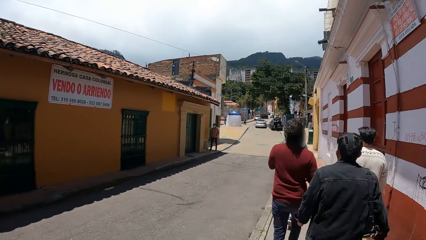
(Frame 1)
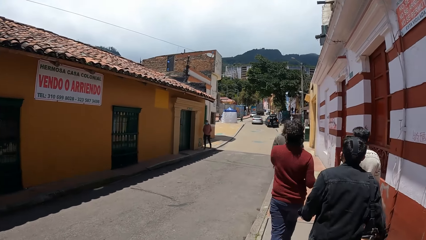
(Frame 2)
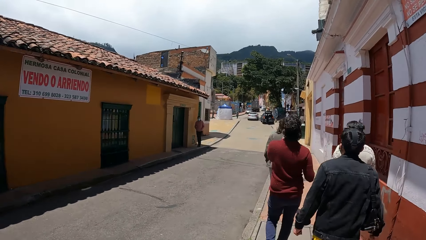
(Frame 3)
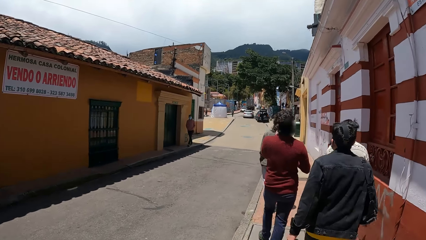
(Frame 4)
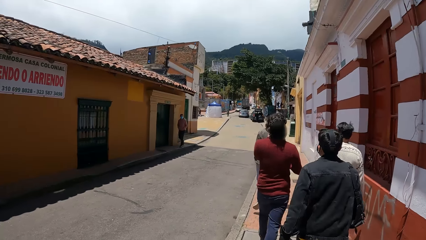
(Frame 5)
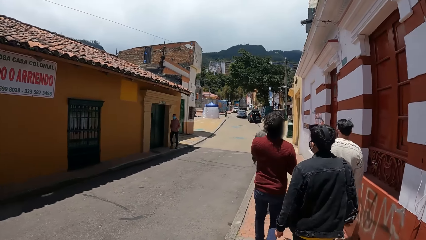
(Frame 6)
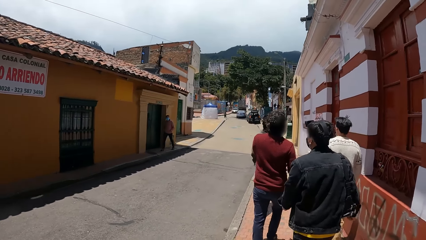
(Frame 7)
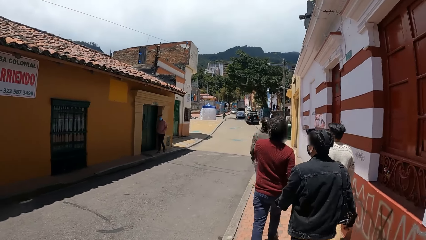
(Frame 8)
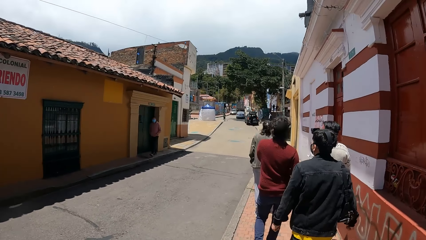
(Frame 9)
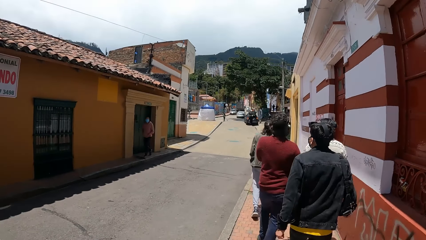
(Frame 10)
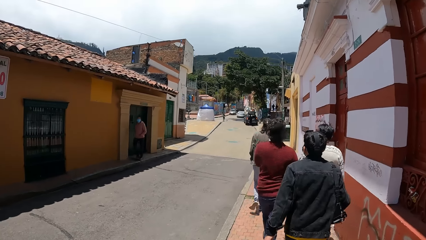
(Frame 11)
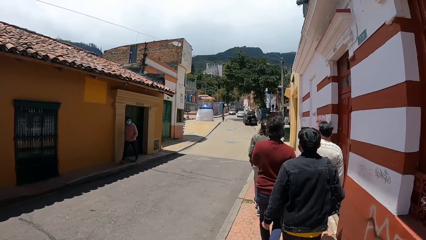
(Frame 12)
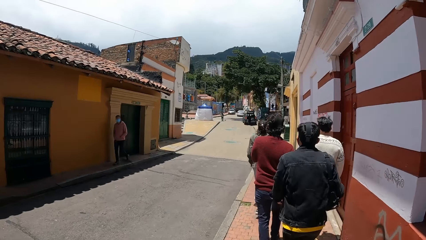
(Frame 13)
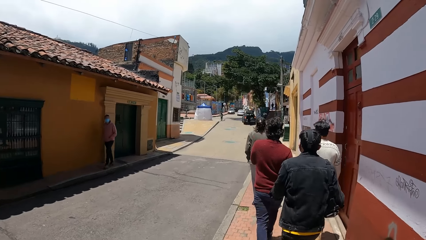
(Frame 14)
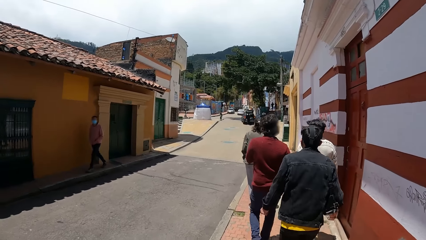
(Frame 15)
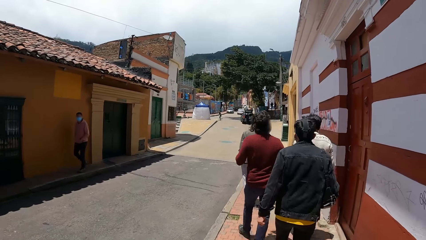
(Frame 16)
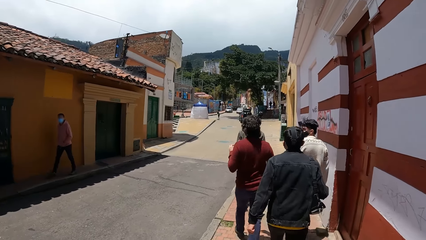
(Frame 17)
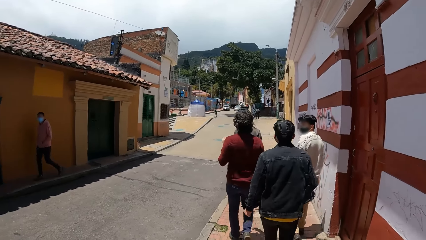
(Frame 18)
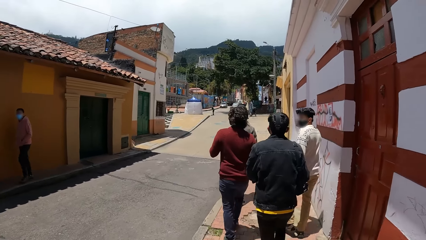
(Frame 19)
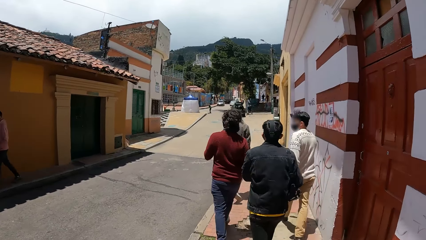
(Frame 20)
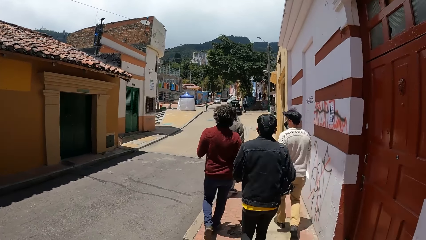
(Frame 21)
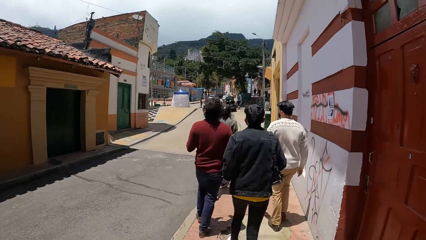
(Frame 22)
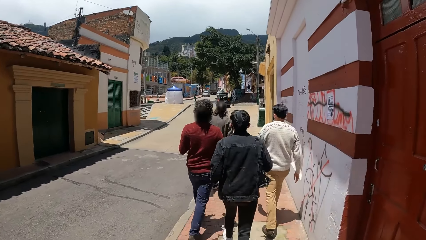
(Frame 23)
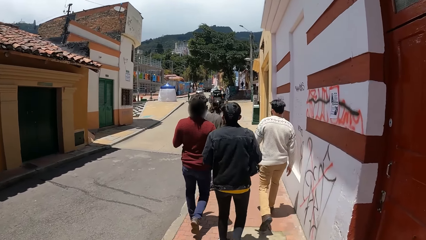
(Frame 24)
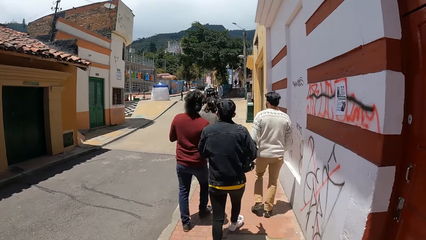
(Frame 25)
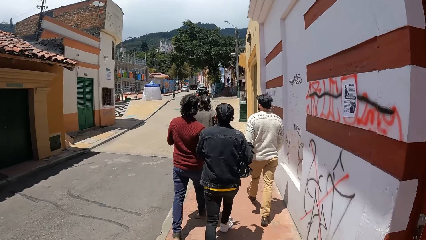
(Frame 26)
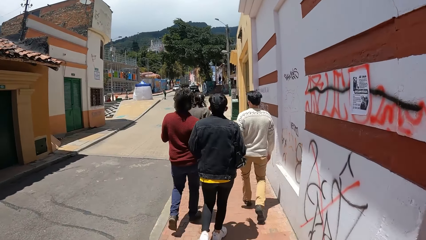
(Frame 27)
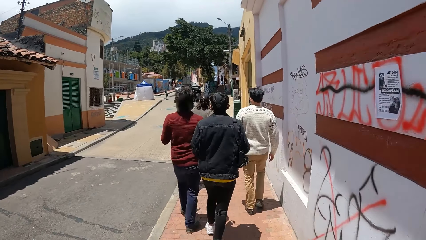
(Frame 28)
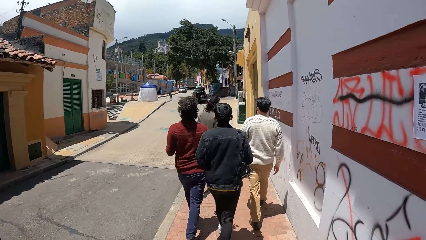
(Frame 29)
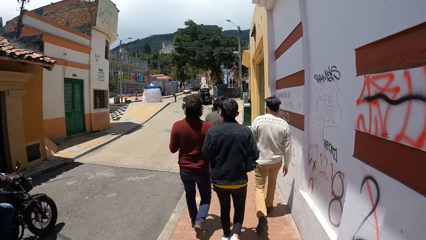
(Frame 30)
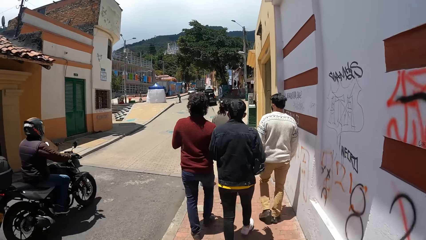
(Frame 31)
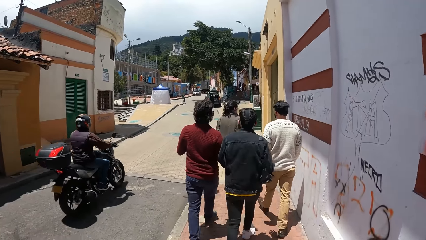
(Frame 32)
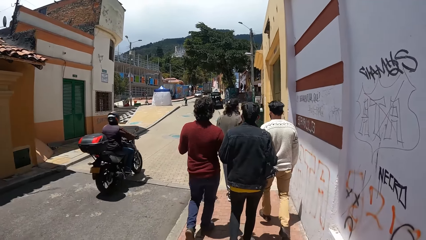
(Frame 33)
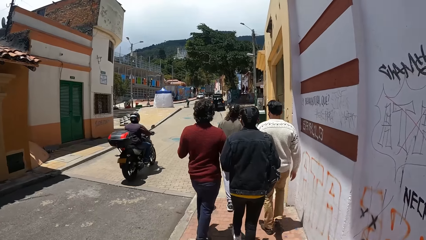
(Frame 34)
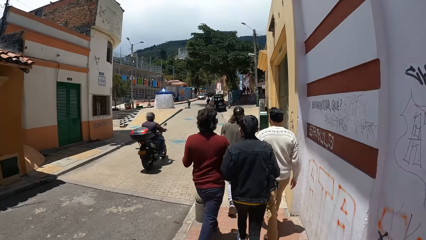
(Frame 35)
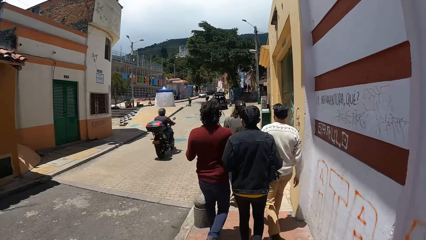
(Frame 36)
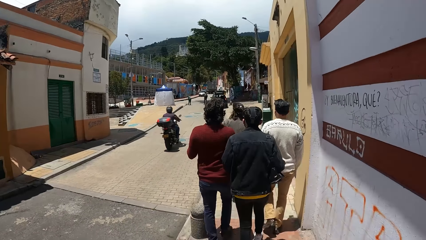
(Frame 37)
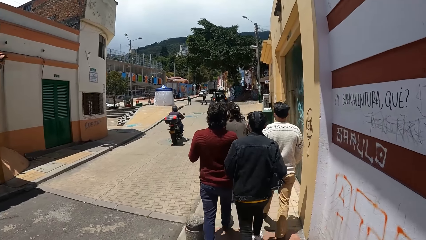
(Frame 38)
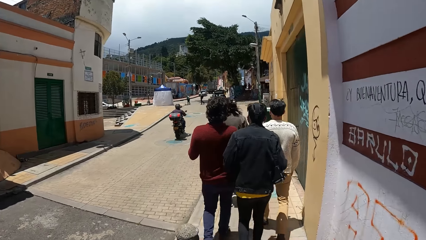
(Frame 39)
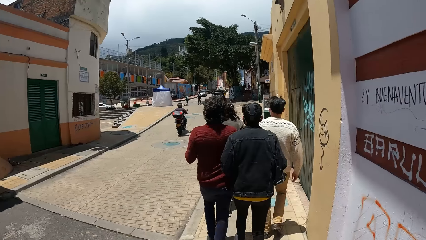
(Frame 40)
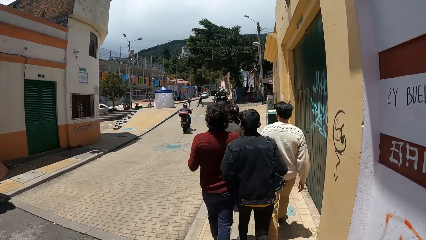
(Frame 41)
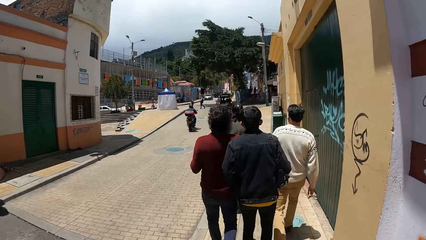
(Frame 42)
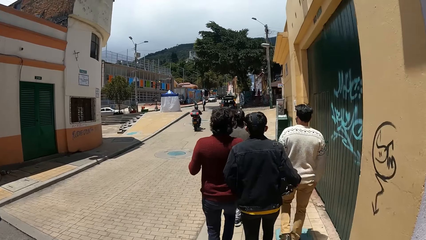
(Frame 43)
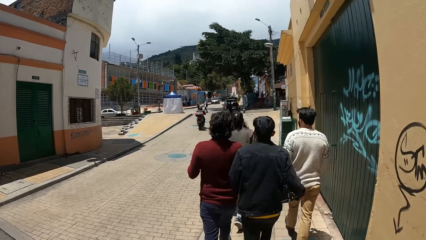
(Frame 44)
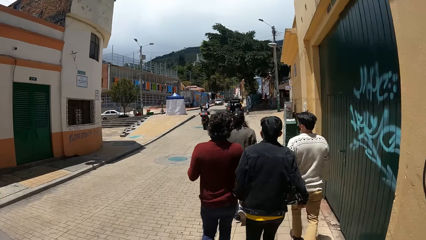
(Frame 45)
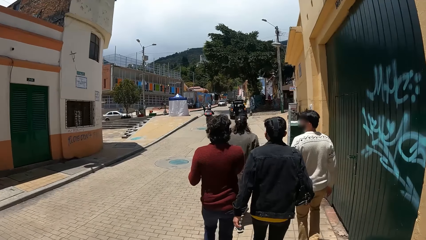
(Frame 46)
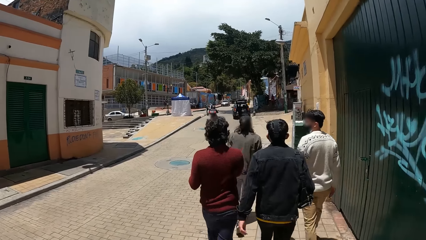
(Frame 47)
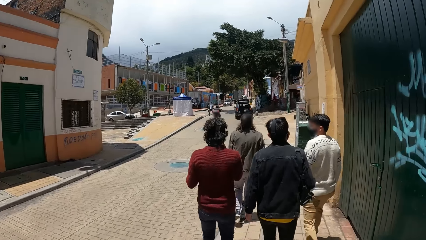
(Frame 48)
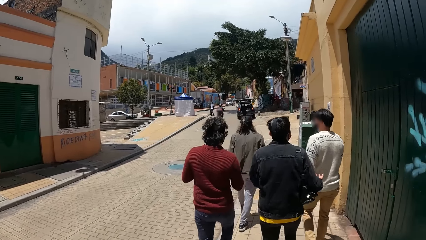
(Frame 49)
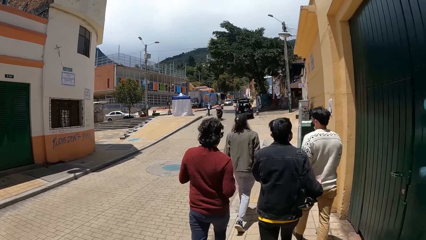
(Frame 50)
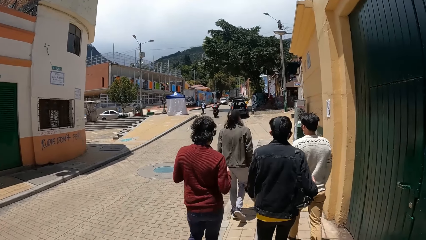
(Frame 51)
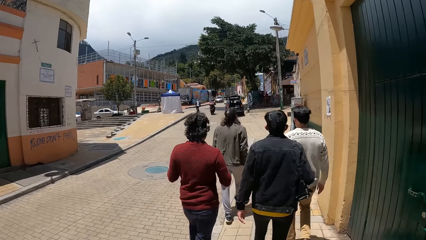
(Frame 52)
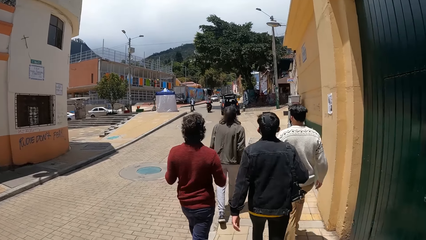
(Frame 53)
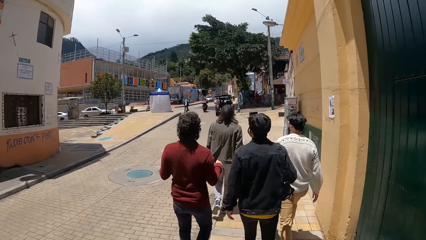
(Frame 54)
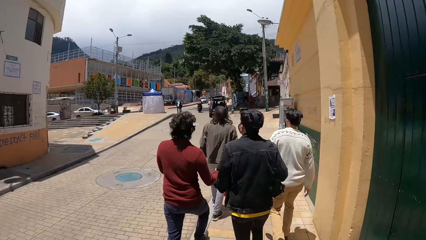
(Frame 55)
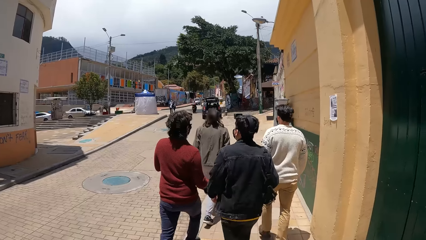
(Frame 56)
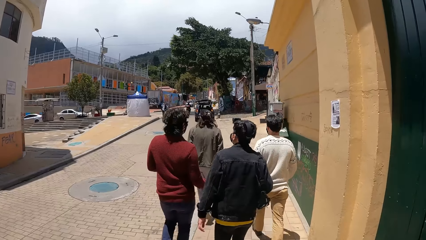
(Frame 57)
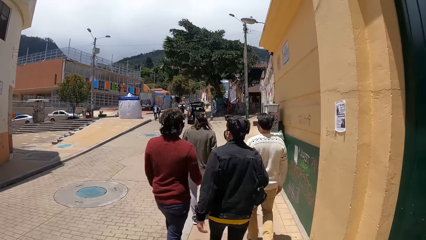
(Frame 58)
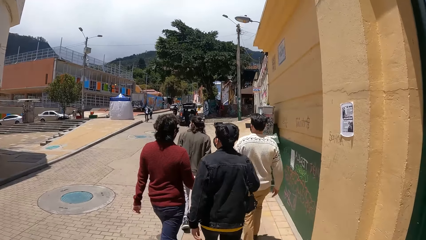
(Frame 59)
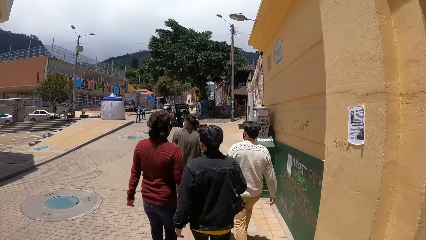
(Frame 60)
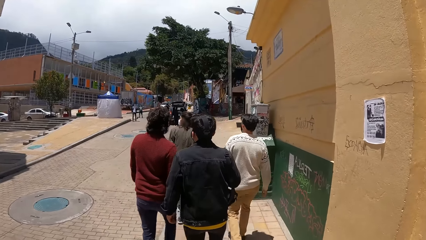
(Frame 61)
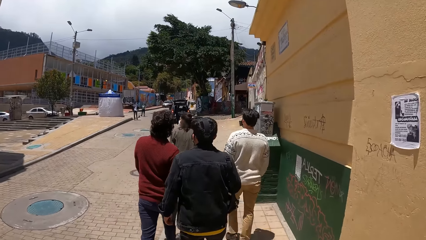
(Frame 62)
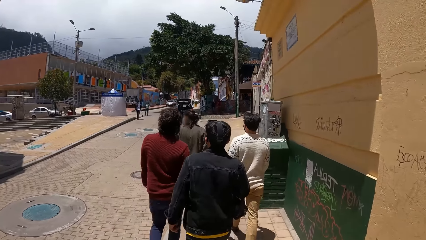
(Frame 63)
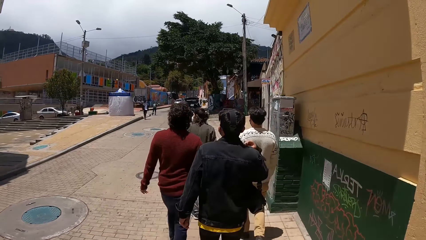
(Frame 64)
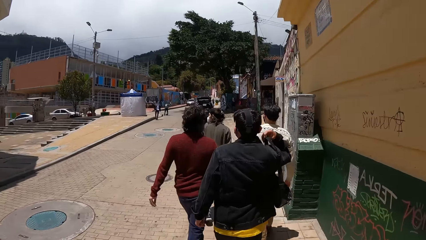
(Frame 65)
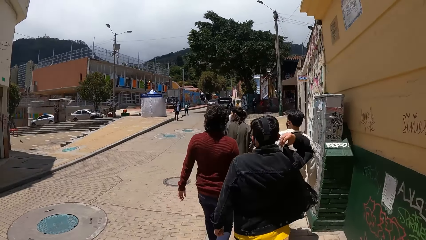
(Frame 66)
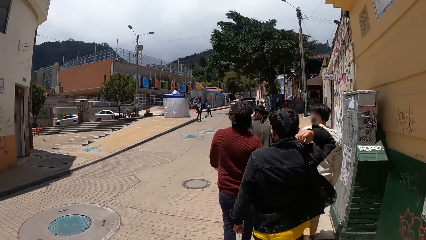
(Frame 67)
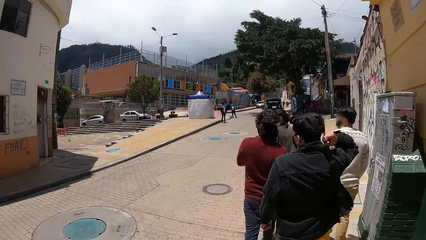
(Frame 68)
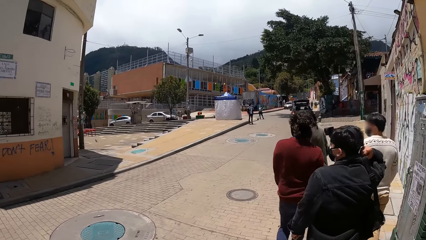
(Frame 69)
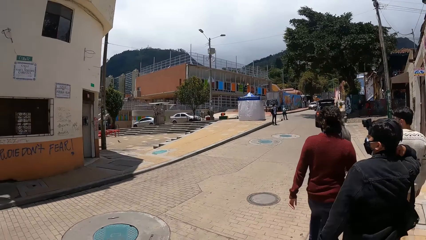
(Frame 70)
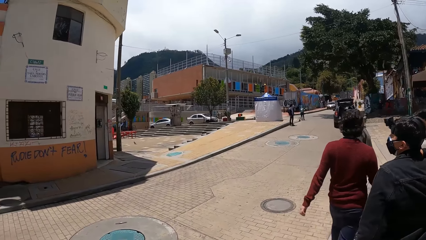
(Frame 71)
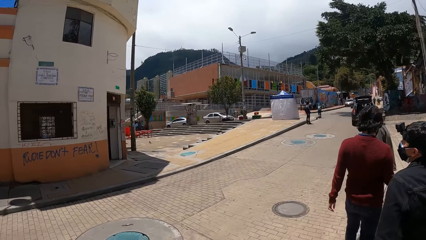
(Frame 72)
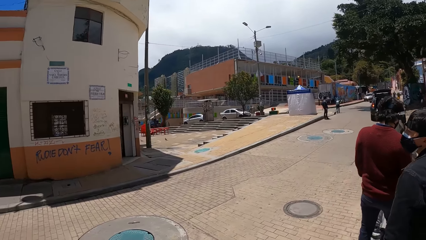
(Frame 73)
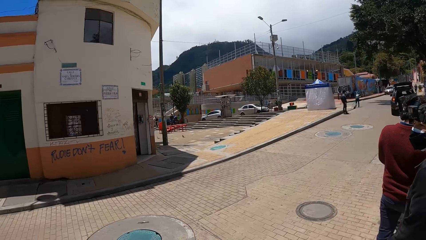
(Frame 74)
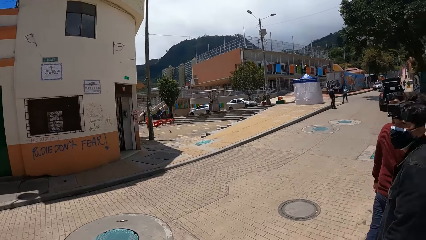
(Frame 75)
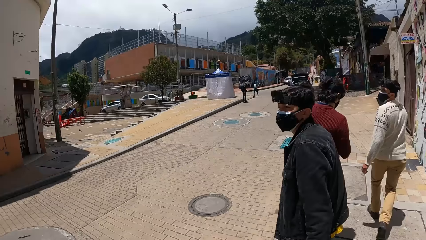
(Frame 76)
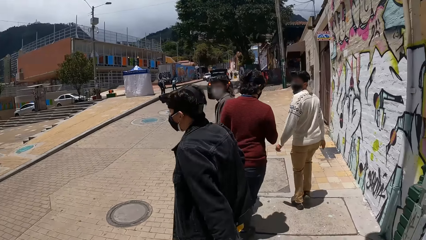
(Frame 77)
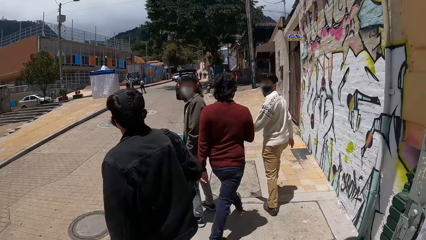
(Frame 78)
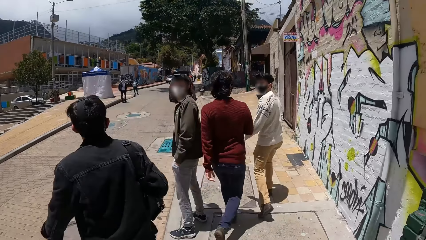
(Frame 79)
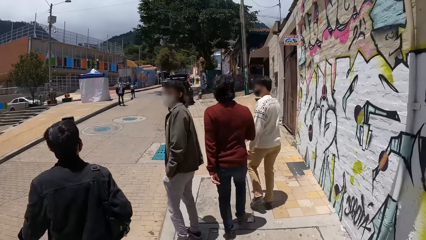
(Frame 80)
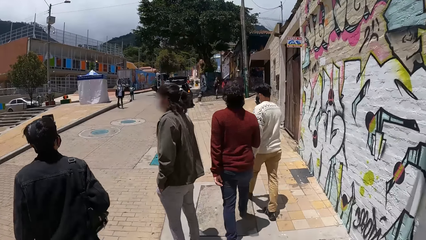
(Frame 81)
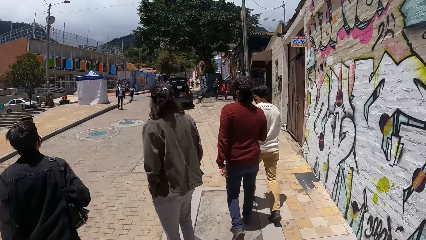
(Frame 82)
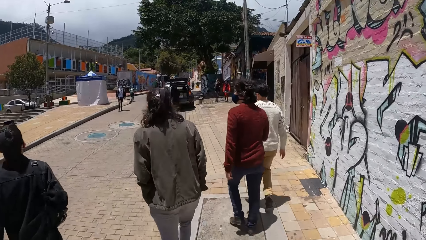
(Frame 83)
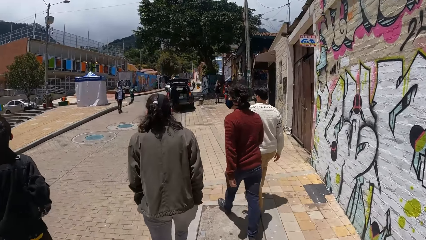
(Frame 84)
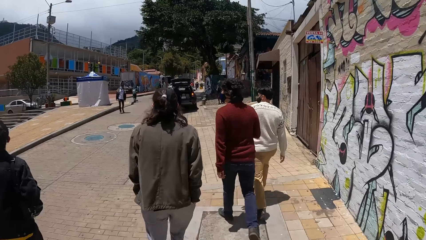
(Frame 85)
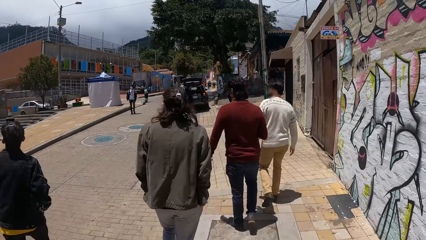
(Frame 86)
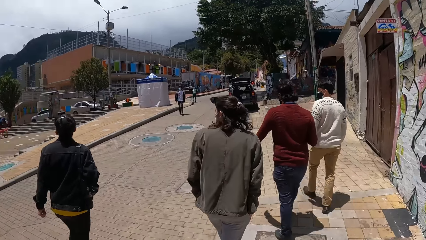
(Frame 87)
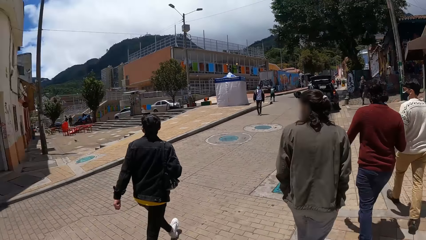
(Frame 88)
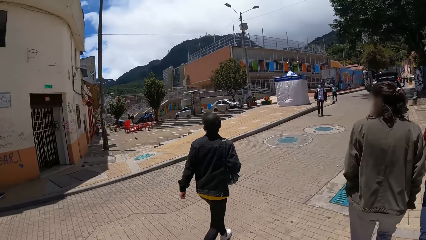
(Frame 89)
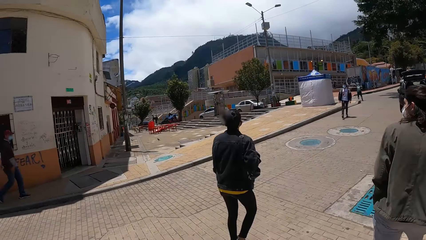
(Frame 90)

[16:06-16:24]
A pedestrian walks past the camera wearer. A motorcyclist rides past the camera wearer. The man adjusts the bag strap on his right shoulder with his right hand. The man walks on the motorway.
